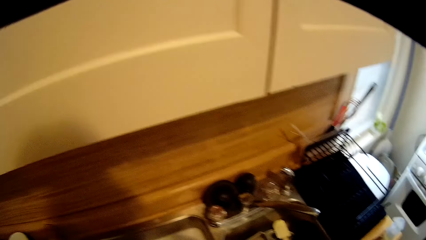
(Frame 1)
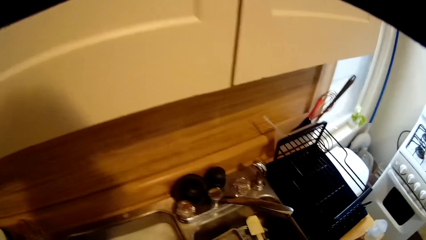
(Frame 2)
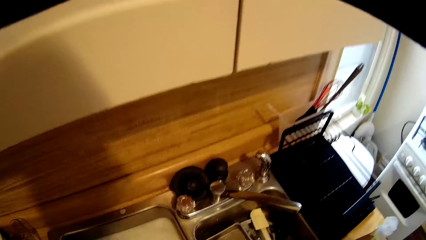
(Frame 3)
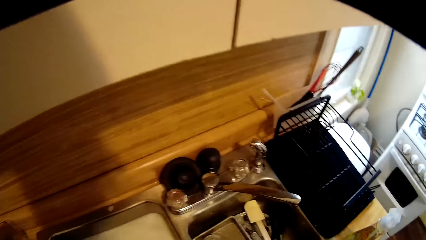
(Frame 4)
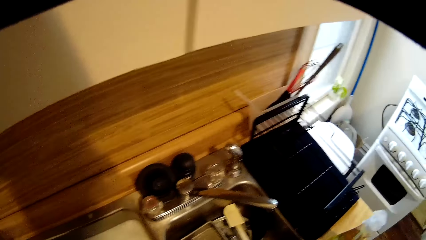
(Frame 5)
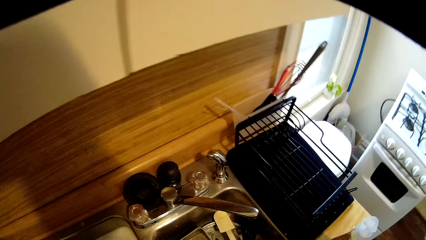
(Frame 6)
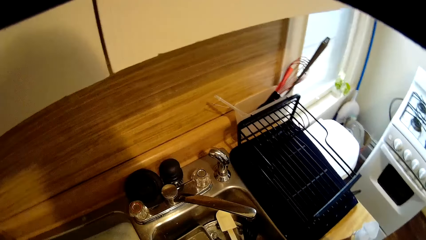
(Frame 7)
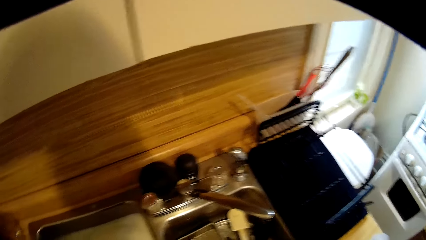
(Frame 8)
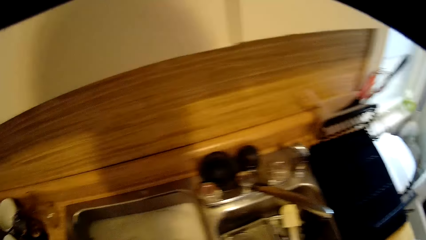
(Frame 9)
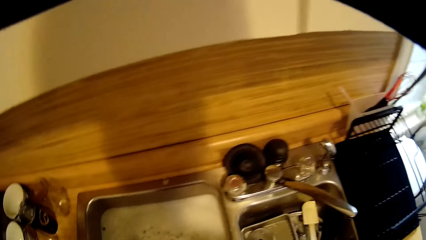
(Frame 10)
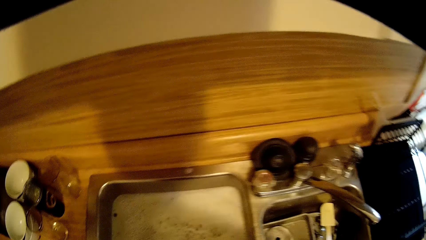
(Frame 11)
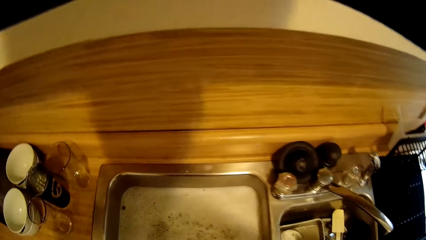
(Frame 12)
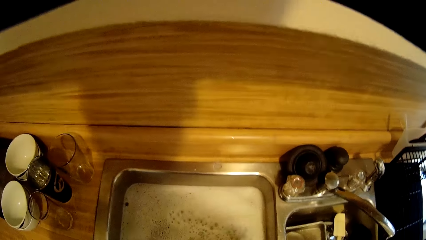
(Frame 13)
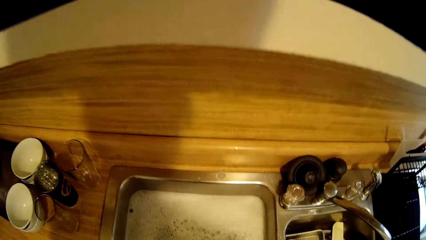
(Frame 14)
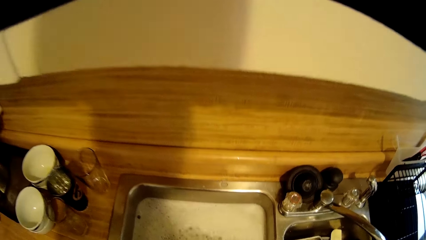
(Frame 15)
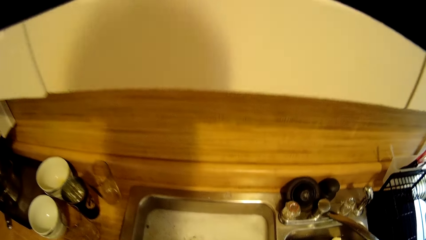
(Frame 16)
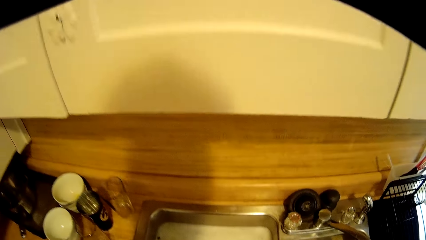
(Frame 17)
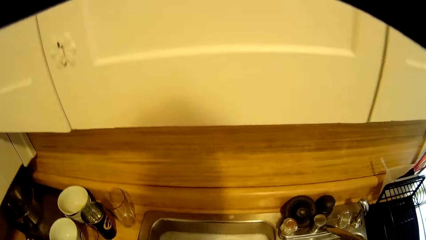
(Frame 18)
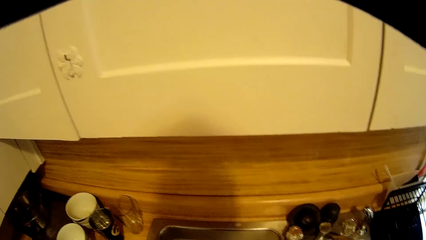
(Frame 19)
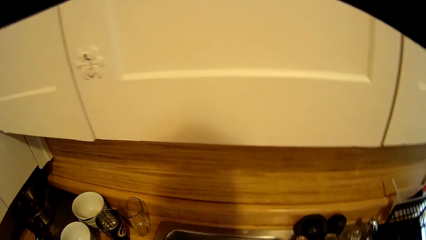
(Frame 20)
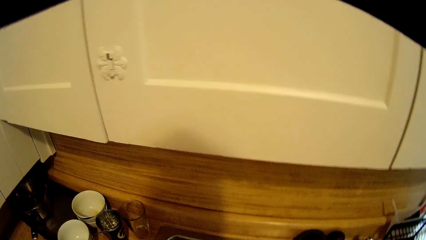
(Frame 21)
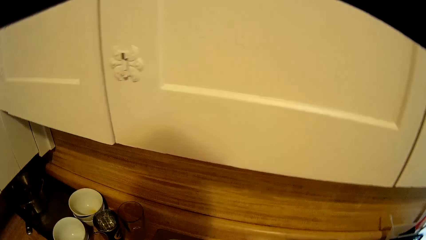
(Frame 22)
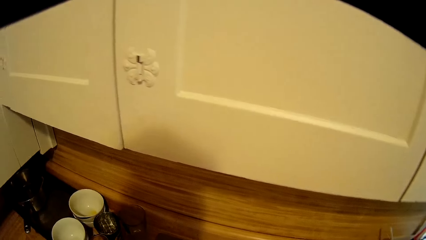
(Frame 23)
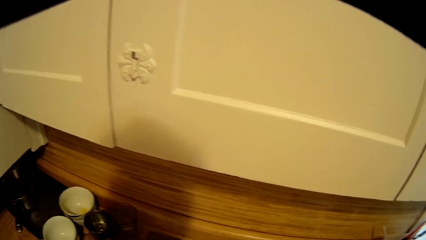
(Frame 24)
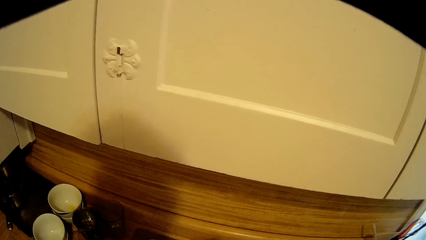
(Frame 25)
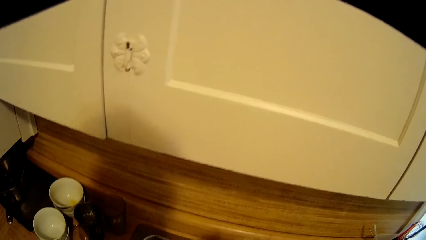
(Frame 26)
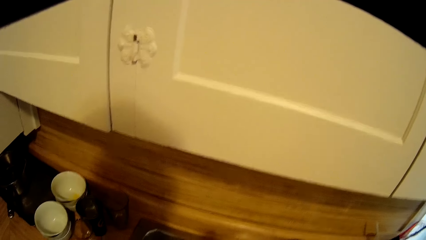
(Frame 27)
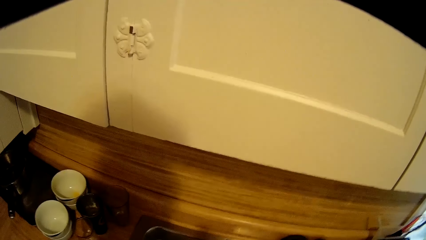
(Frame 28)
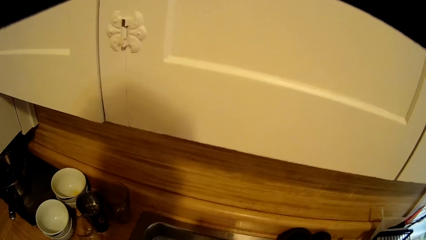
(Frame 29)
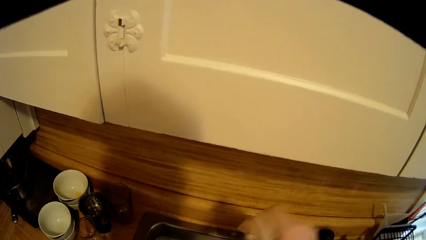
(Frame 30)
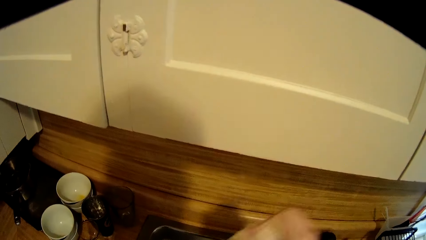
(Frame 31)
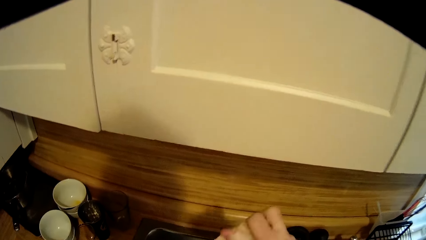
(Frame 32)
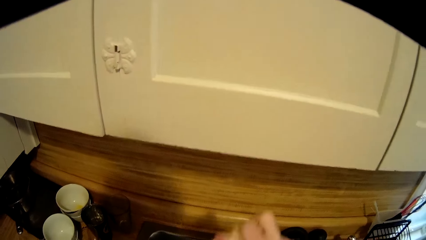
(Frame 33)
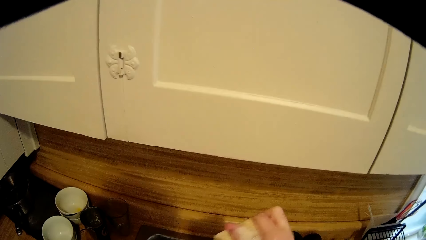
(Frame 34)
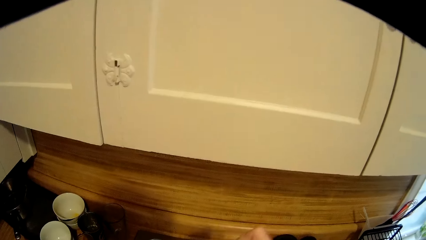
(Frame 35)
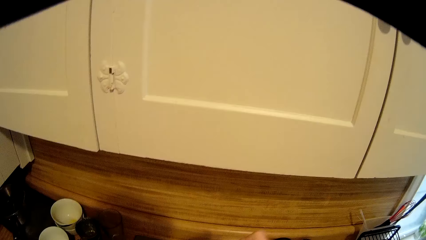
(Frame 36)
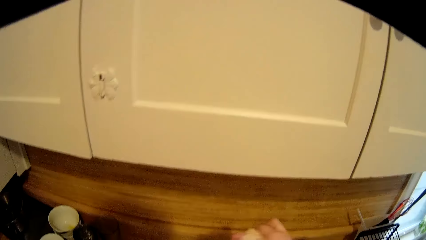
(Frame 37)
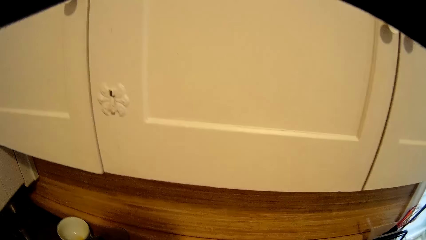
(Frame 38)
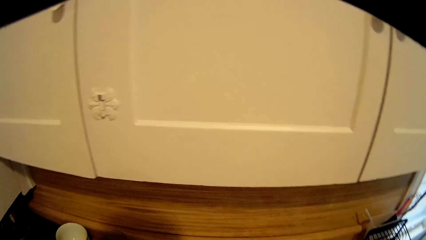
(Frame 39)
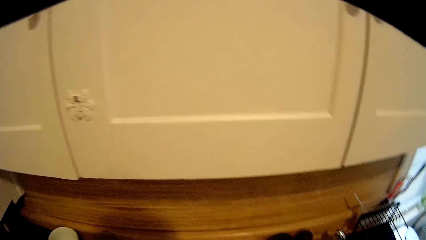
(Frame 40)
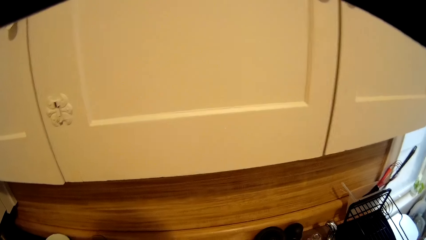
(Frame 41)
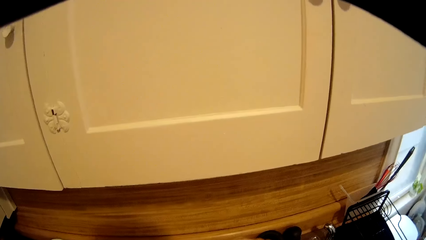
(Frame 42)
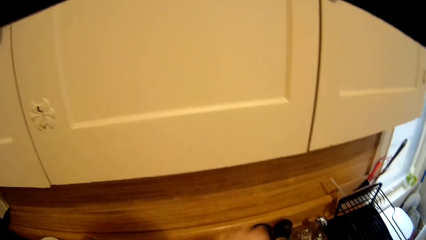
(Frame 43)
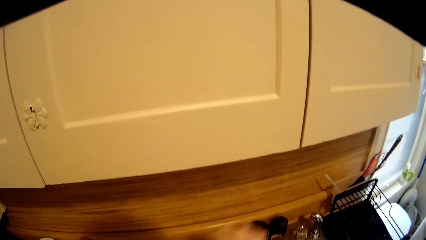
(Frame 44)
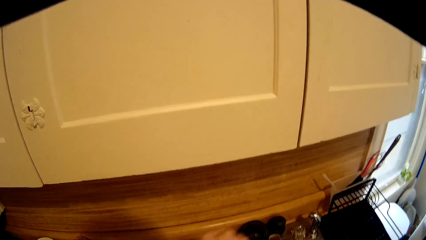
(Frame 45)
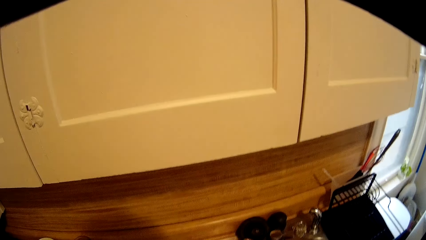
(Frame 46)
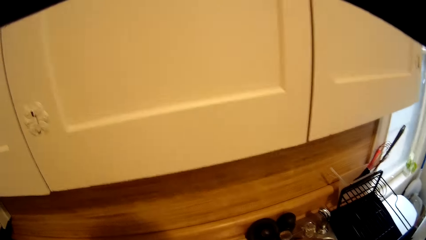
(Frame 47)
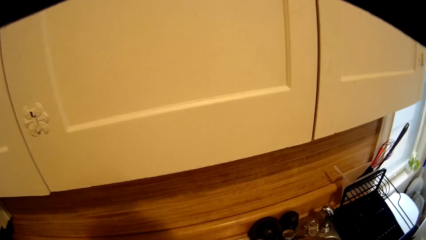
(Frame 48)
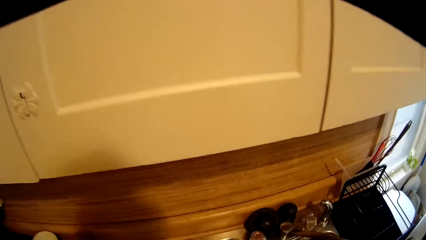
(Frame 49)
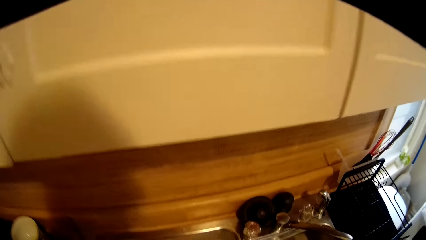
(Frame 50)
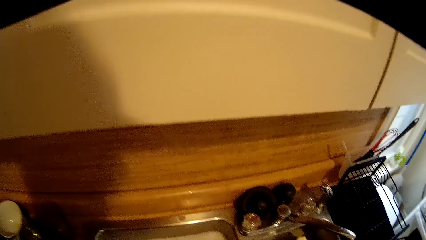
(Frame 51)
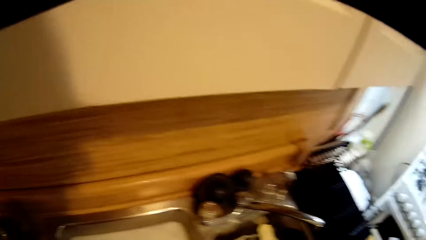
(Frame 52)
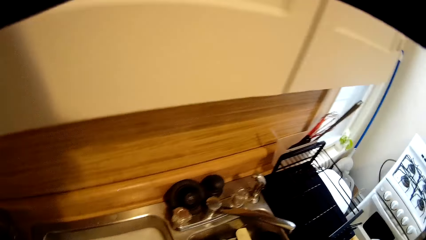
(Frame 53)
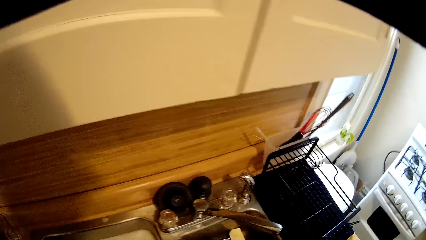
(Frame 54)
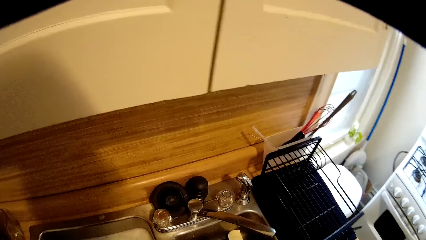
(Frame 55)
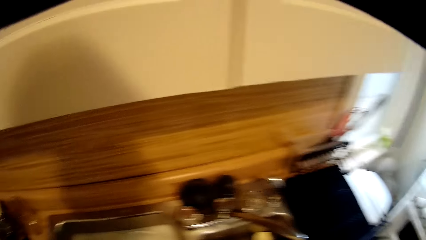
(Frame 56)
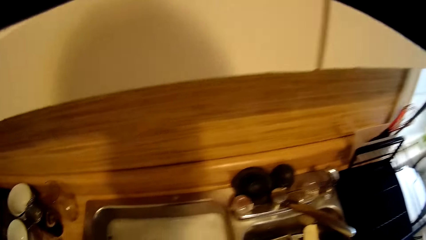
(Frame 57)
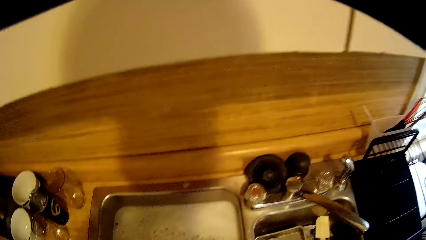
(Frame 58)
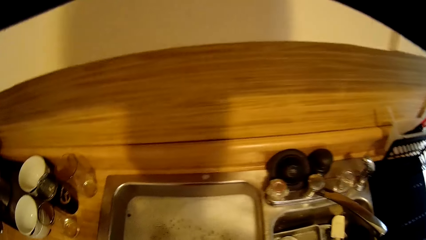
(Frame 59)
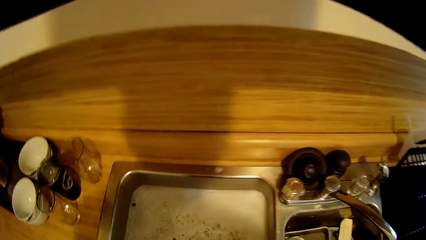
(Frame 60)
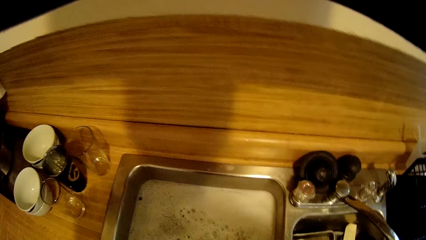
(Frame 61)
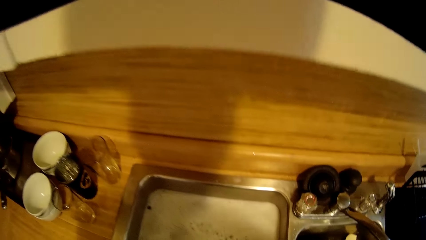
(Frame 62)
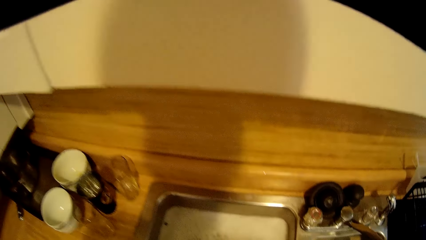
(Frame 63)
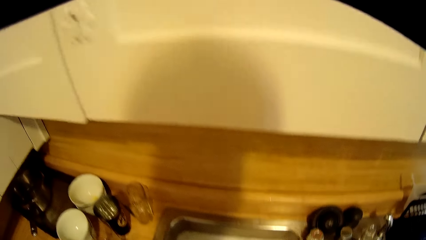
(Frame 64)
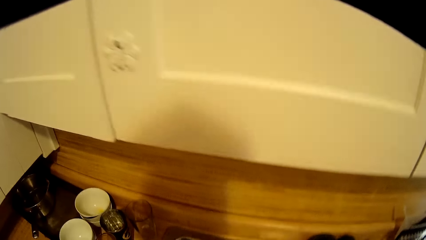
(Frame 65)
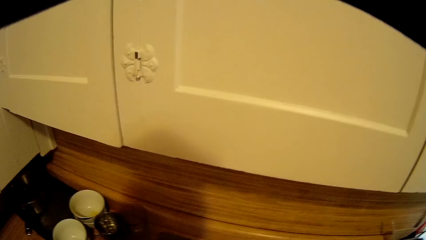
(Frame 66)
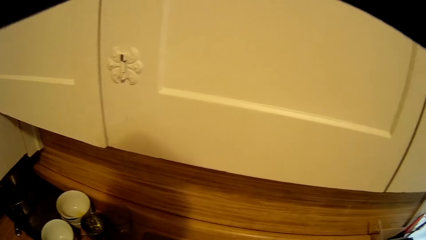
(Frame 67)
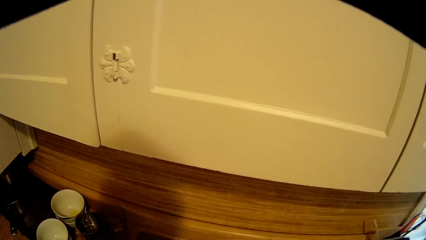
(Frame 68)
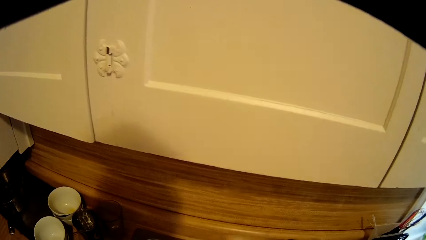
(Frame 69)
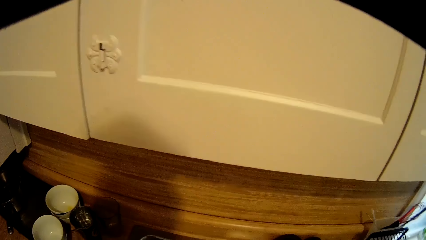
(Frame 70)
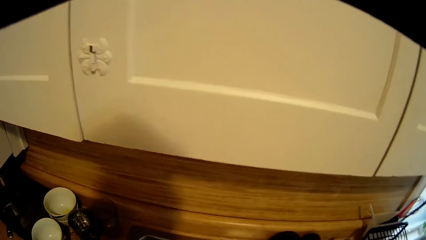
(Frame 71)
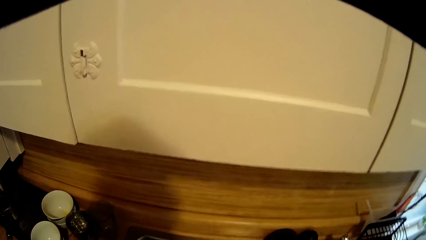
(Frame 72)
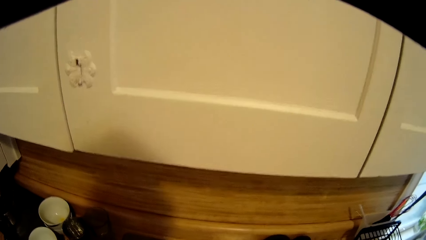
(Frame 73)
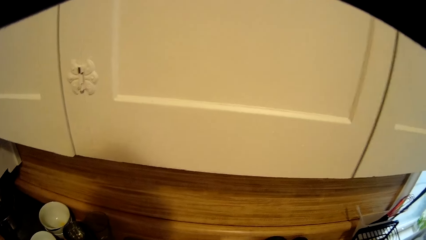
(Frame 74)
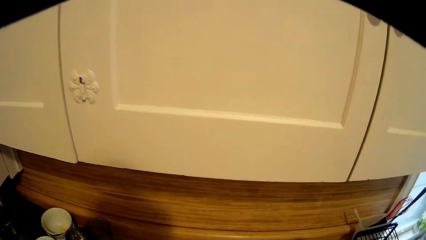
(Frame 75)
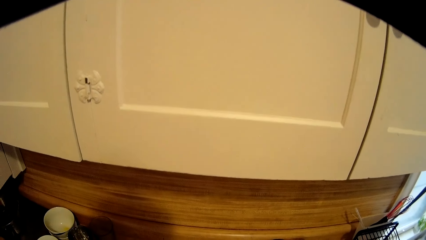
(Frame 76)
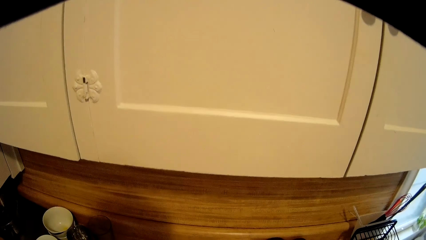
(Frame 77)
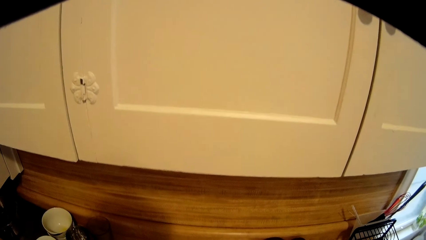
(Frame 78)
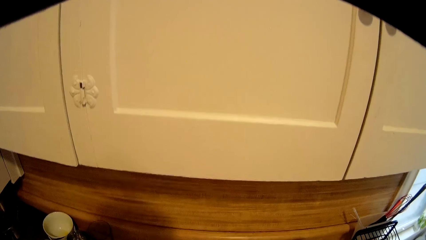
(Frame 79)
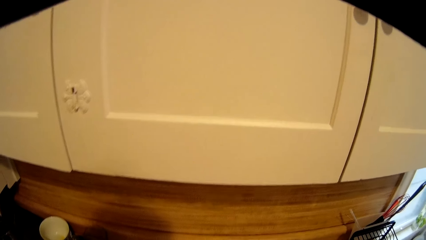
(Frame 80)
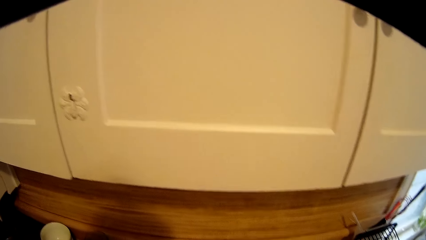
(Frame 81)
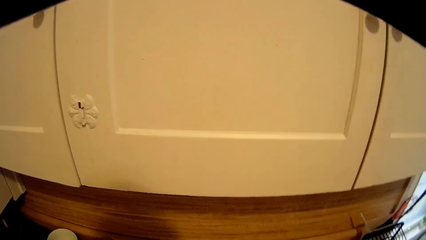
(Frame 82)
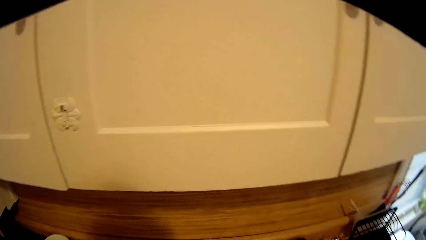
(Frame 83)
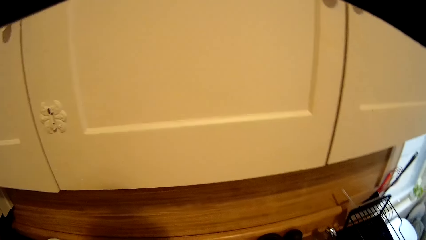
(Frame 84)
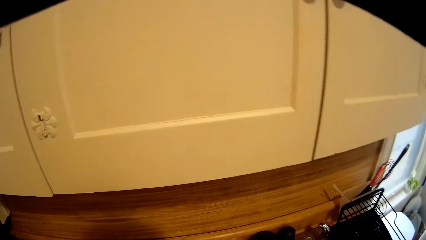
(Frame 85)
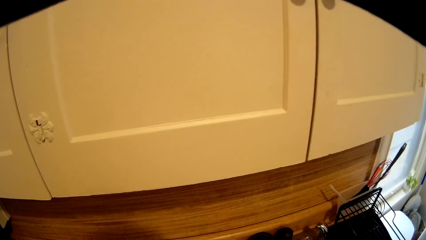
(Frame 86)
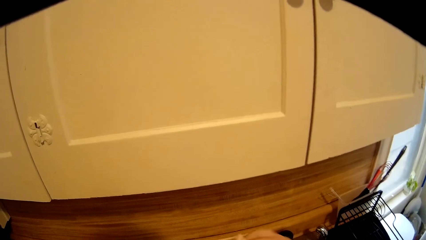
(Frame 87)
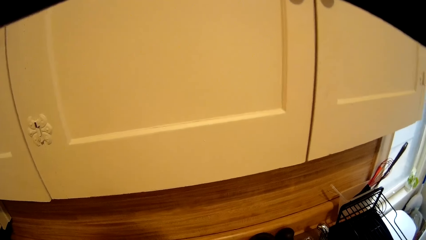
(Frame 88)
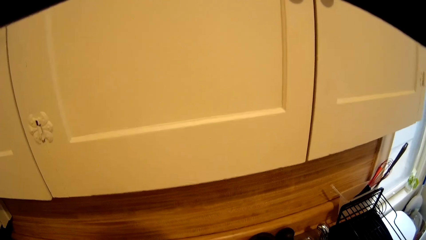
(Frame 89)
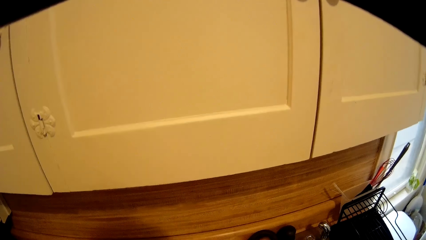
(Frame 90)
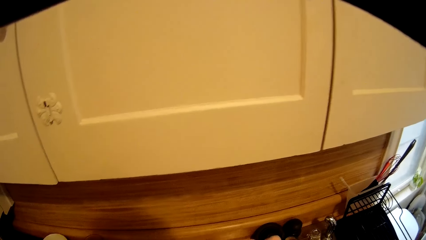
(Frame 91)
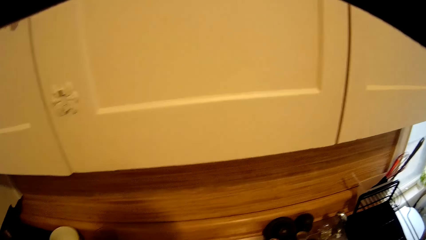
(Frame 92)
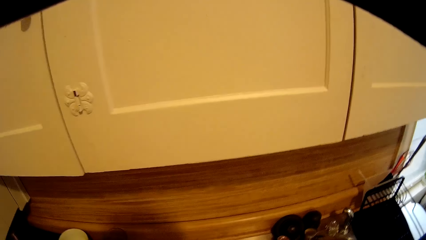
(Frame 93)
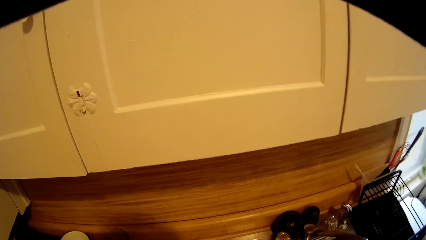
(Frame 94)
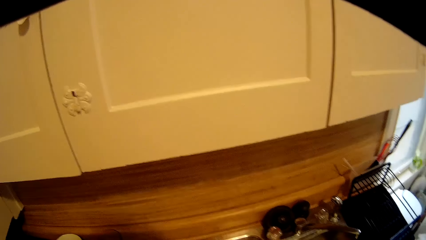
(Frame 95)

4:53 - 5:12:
The camera wearer puts something in the sink. They clean something with a sponge. They wash the utensil.
